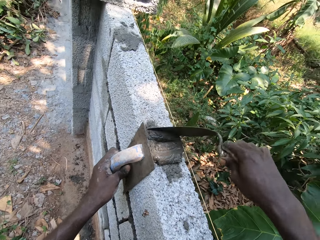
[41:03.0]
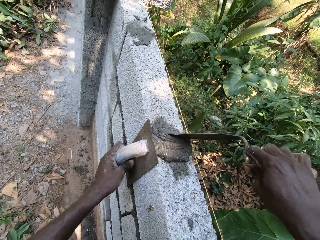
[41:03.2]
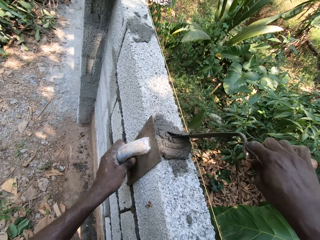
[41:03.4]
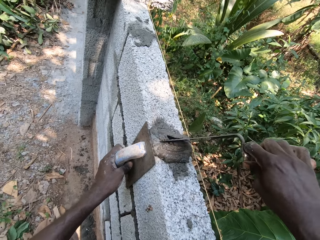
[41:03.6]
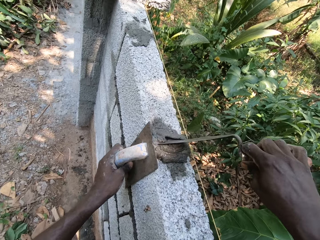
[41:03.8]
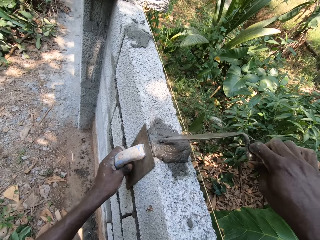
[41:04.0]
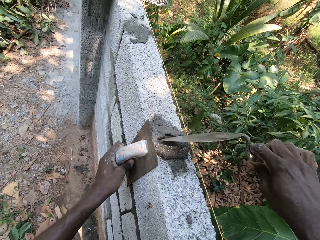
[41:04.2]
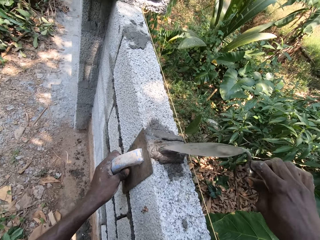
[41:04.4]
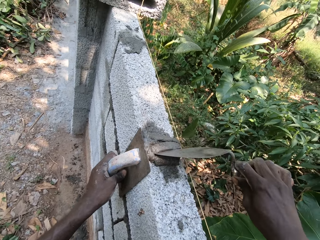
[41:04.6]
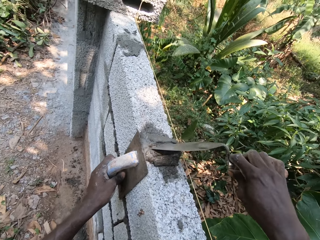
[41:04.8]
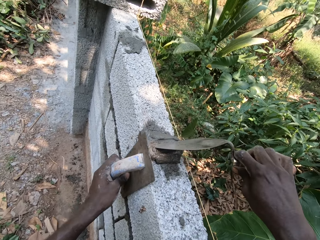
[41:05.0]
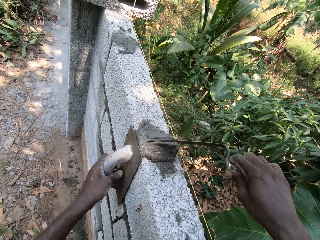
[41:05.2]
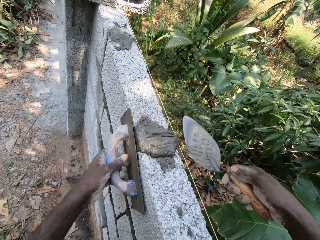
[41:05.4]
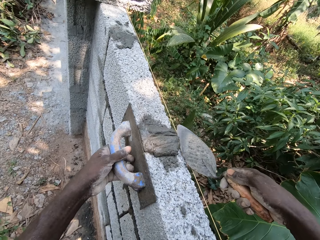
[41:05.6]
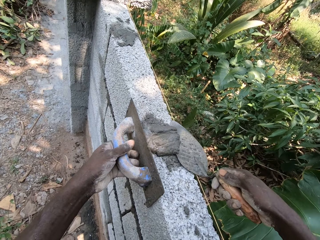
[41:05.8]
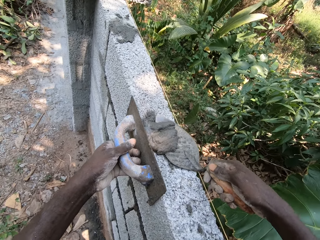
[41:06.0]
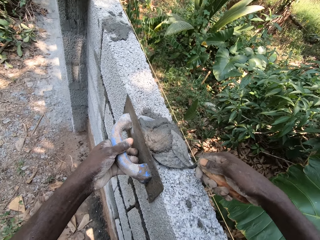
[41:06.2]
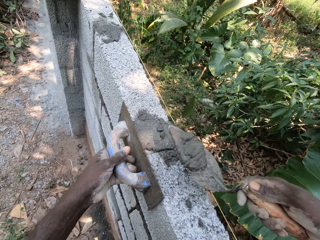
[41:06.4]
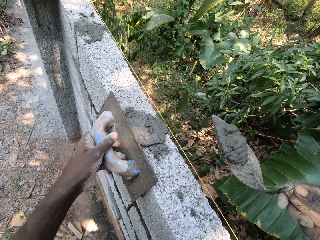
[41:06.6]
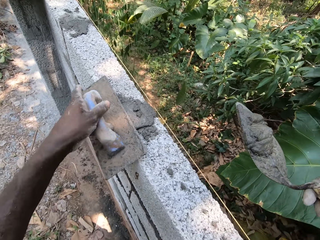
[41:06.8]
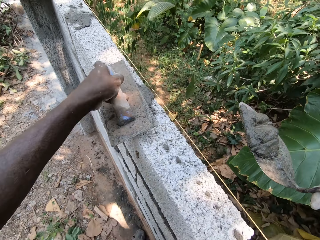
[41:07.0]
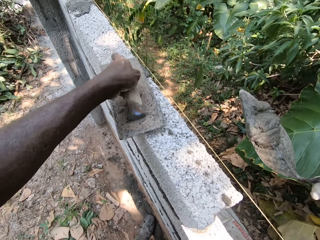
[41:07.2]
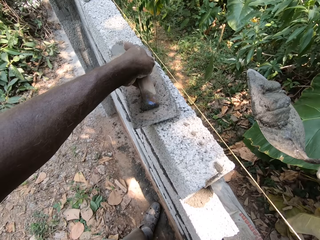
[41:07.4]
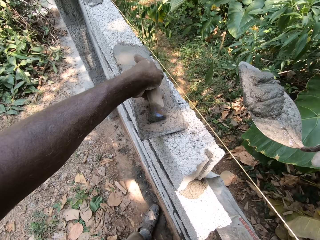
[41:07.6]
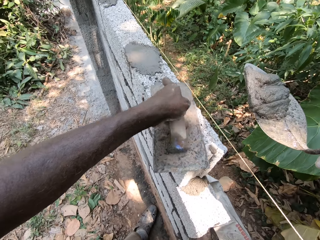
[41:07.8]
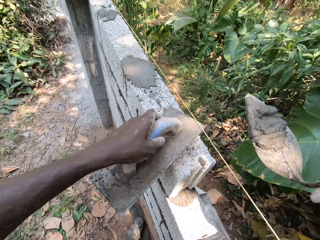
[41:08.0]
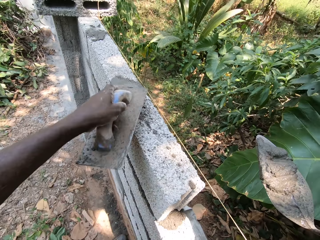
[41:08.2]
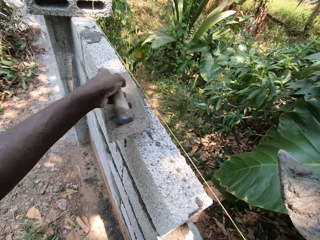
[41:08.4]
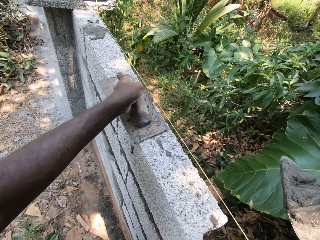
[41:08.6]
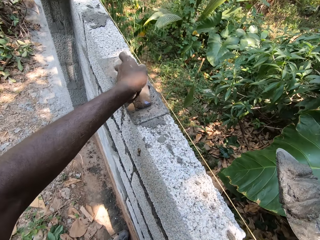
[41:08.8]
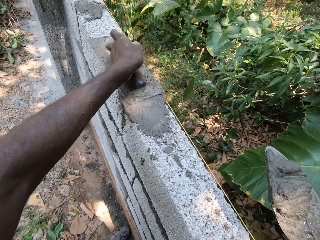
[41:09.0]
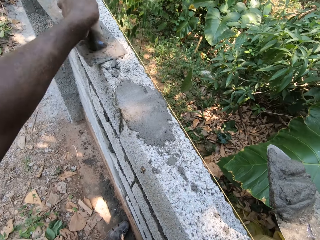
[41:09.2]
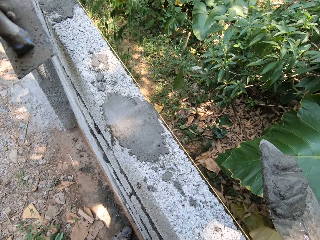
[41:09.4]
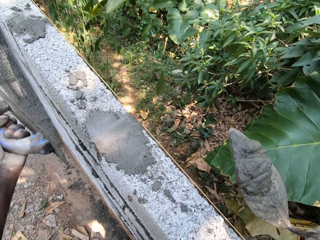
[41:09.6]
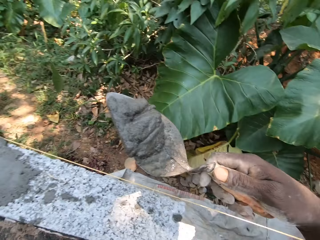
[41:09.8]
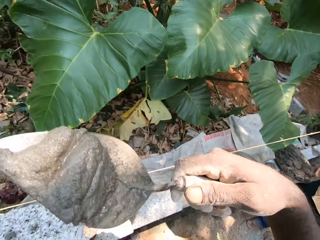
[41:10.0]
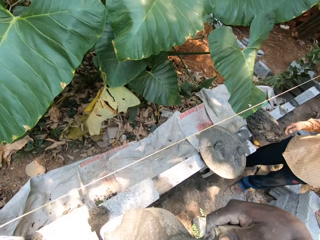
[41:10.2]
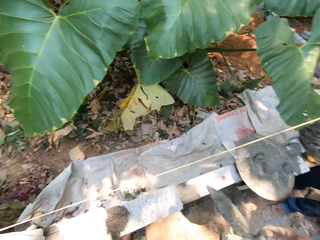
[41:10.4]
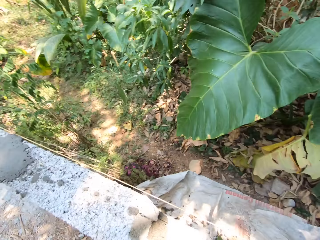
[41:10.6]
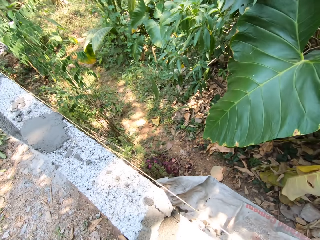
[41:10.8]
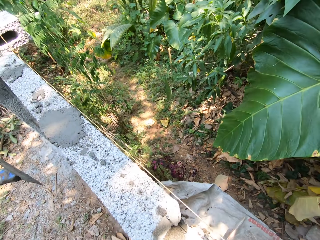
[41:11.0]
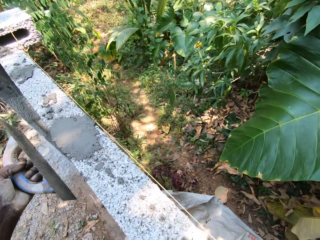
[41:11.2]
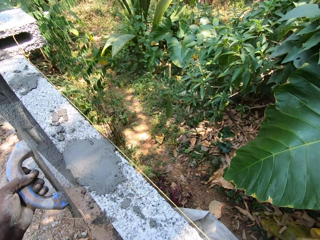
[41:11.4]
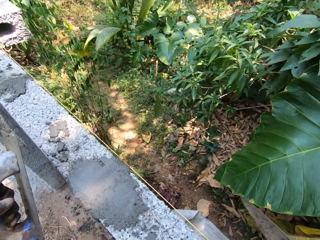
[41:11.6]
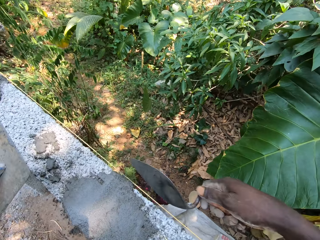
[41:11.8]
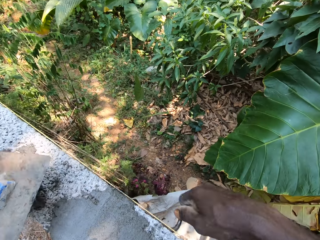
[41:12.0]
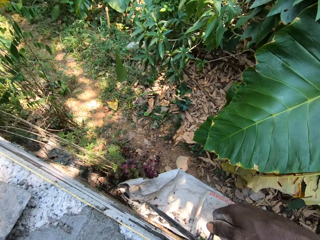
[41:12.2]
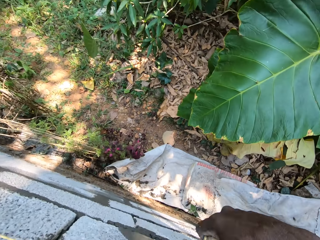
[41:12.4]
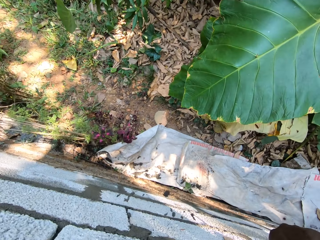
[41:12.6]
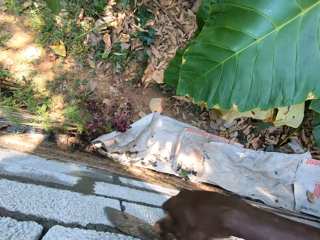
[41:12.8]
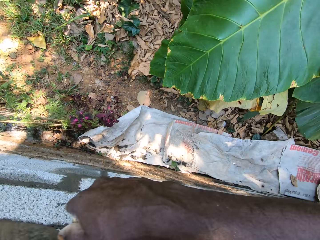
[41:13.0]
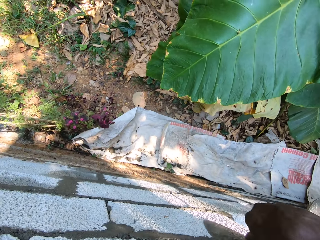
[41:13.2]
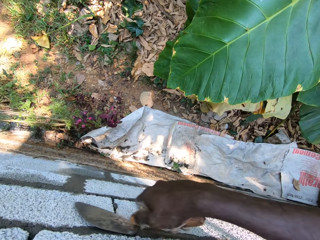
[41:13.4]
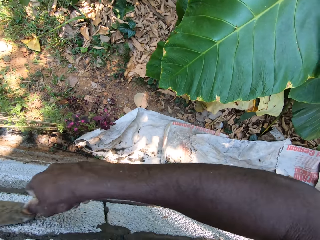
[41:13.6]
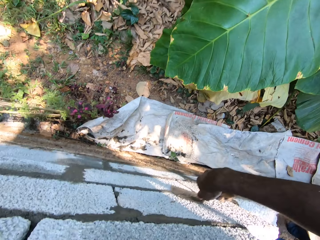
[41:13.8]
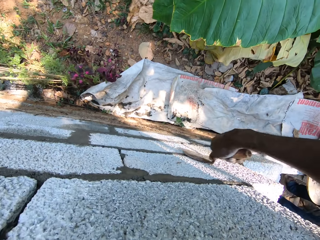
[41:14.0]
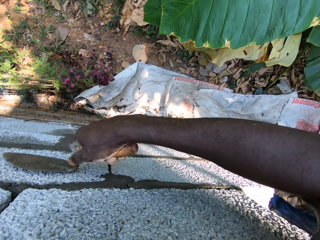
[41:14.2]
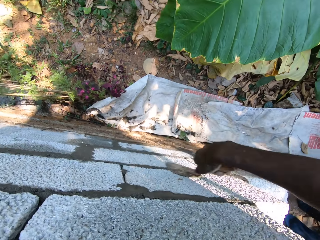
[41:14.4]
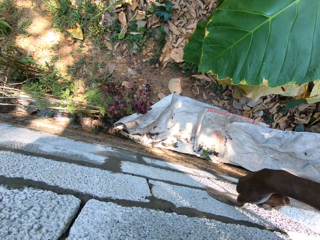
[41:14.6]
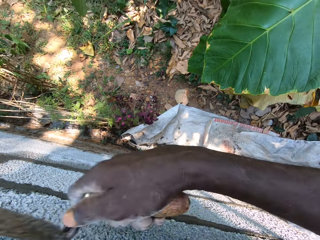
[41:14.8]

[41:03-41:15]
The camera wearer scrapes off excess cement mortar with the trowel in his right hand. He smoothens the brick wall with the midget trowel in his left hand. He uses the float to spread the cement. He smoothens the brick wall with the trowel in his right hand. He uses the trowel to smear the excess cement on the side of the building stone.

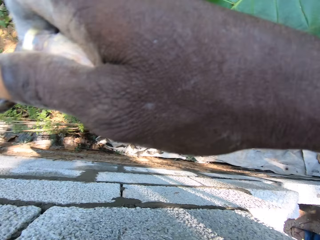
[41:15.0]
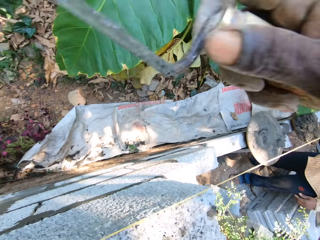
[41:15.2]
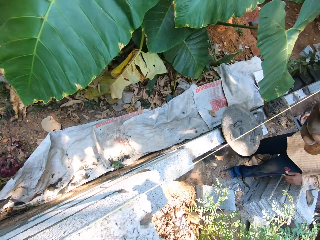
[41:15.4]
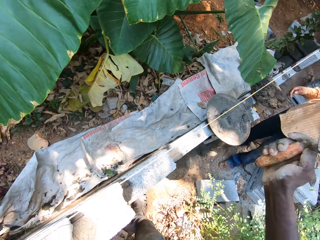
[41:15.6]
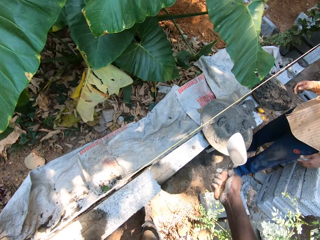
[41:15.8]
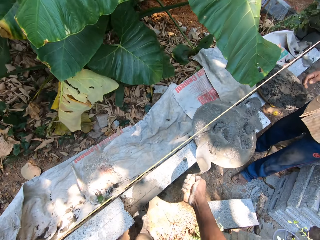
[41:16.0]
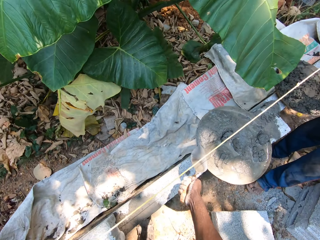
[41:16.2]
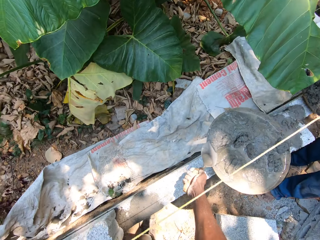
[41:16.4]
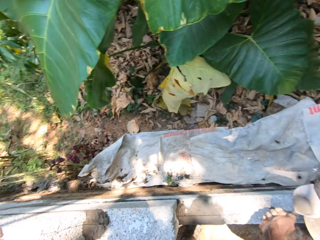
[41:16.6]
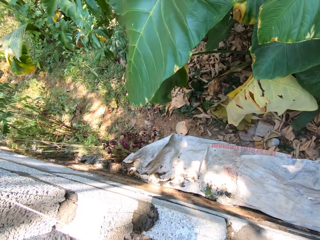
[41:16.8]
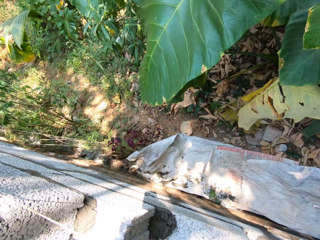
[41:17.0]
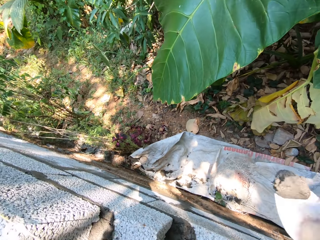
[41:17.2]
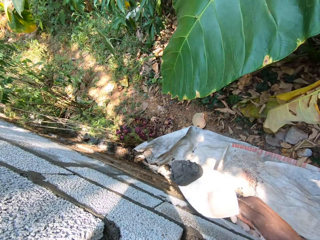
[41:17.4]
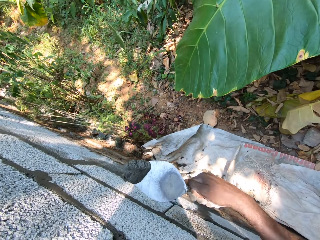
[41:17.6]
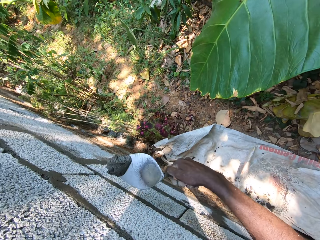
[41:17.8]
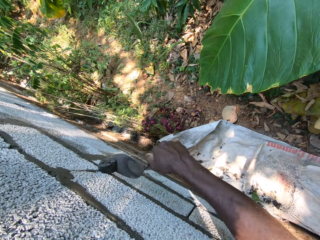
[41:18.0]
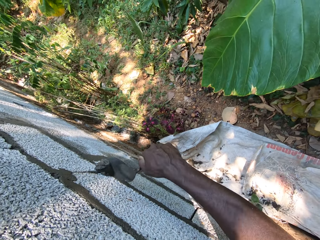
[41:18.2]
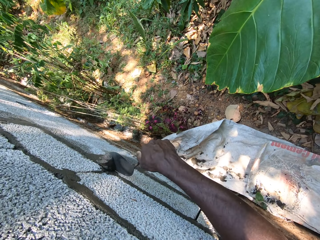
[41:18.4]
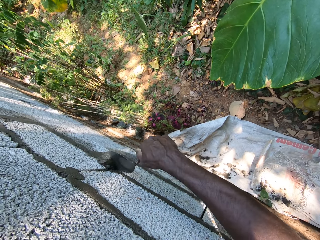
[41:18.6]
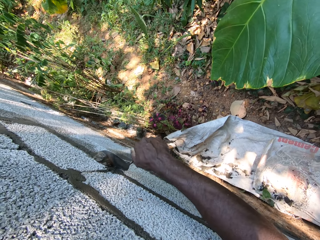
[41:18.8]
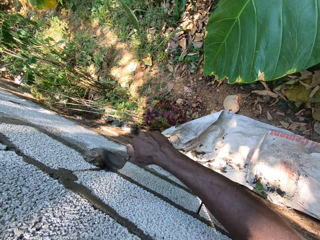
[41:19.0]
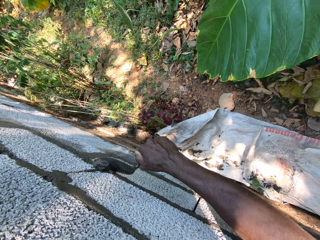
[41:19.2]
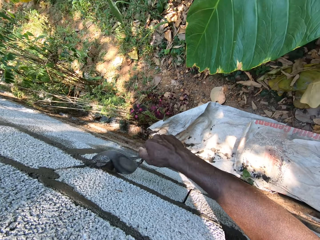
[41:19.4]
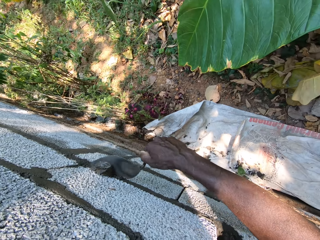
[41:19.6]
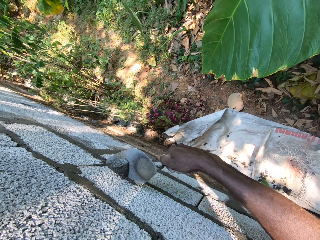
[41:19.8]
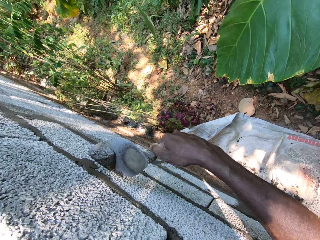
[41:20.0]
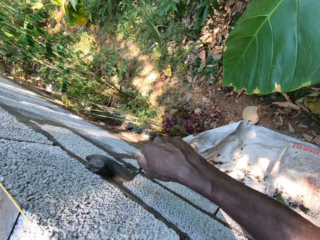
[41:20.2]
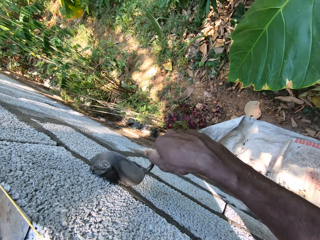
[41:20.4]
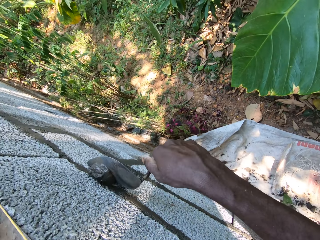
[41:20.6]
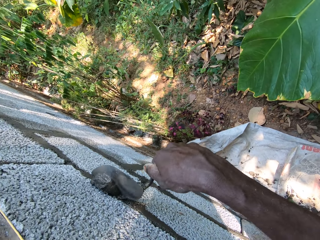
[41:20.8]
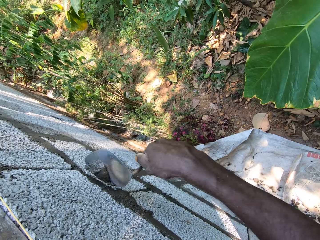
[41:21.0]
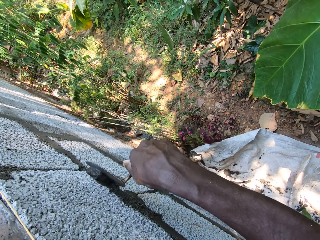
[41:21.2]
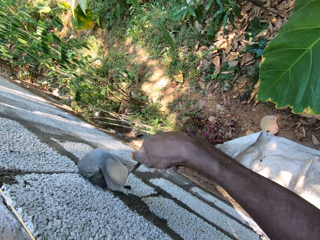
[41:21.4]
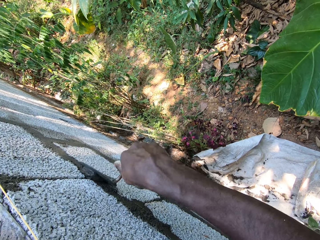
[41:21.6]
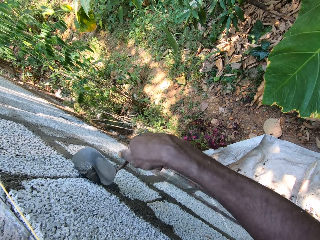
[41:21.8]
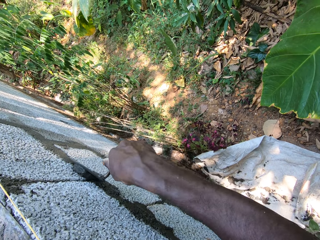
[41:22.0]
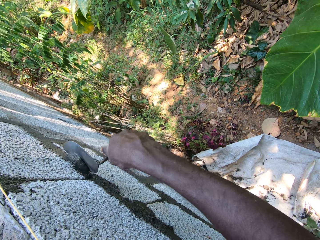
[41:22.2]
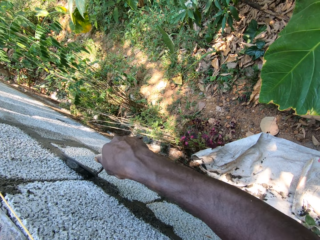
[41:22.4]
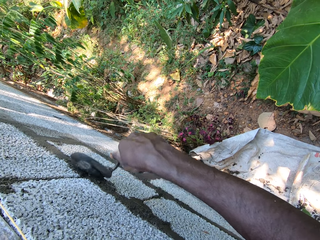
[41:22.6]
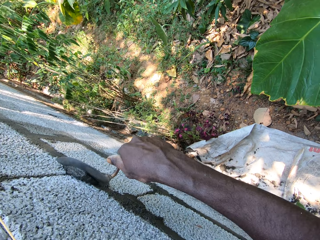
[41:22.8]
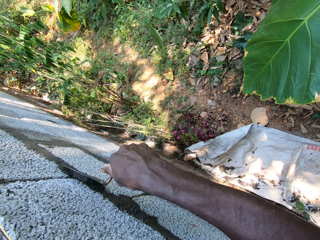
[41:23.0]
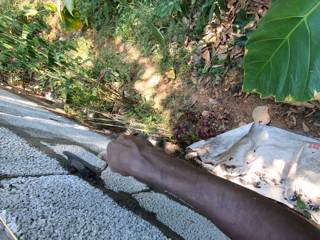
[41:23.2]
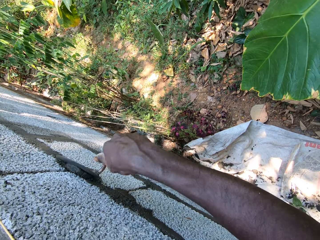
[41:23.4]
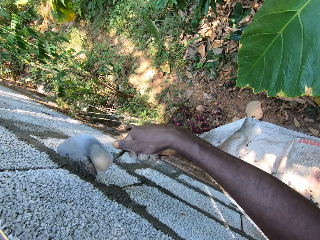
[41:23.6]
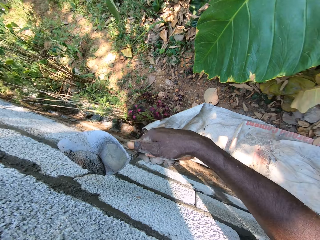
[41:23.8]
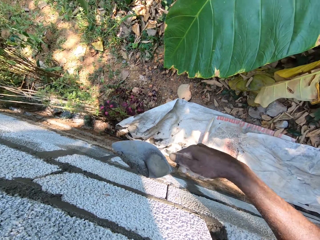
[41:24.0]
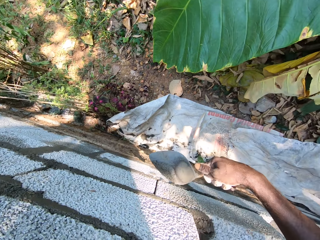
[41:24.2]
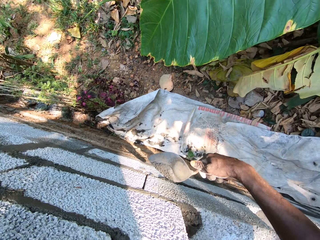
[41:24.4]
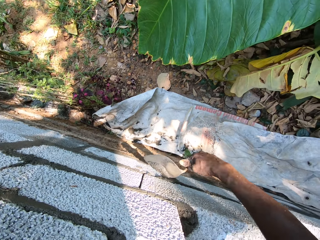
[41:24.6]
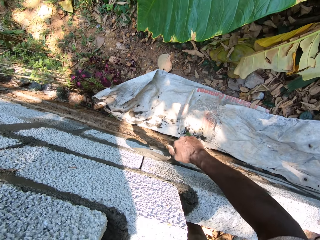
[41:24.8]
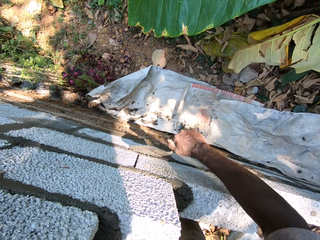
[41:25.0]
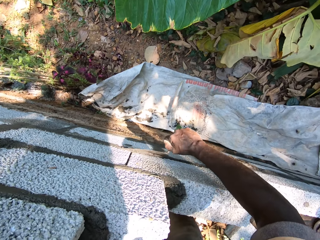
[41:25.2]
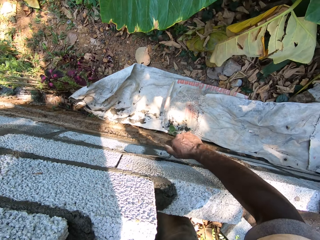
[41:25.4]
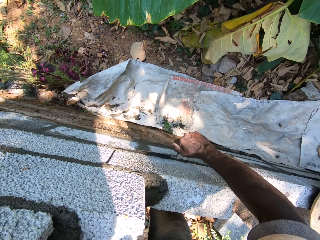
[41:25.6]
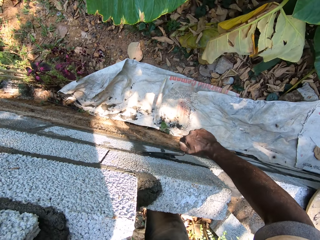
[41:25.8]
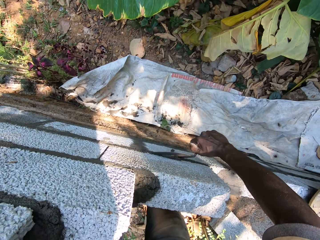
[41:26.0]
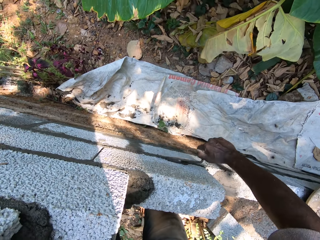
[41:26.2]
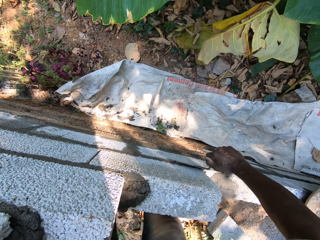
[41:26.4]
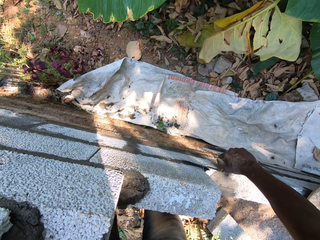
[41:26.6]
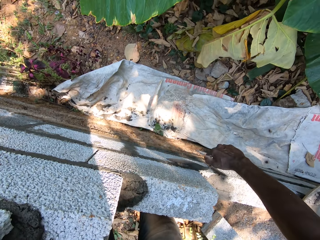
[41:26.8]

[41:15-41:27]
The camera wearer scoops cement mortar from the head pan with the trowel in his right hand. He plasters the brick wall with the trowel in his right hand.
